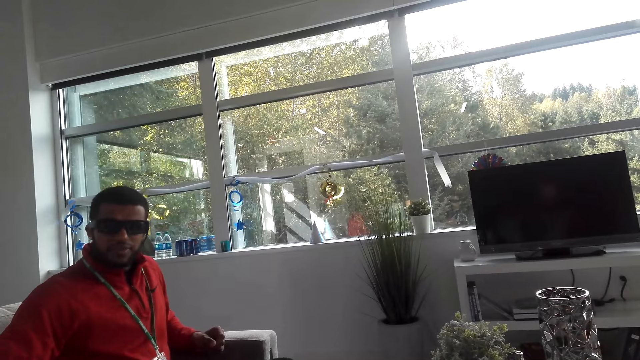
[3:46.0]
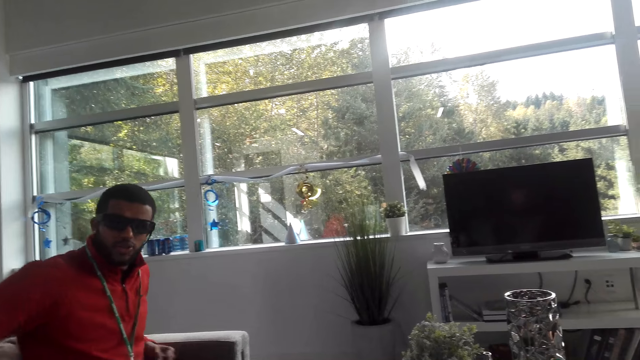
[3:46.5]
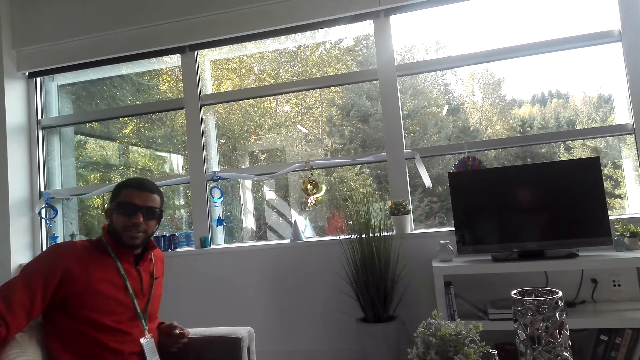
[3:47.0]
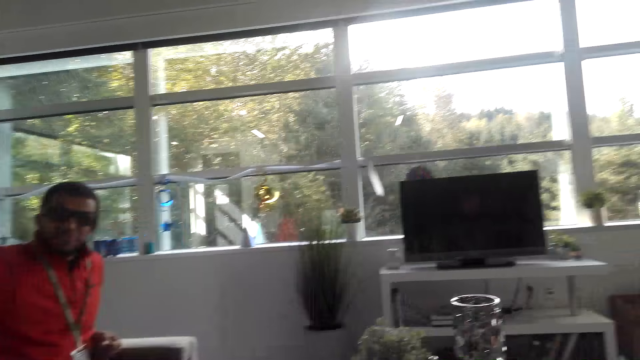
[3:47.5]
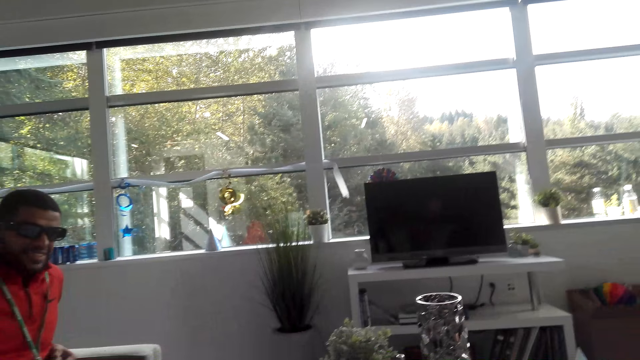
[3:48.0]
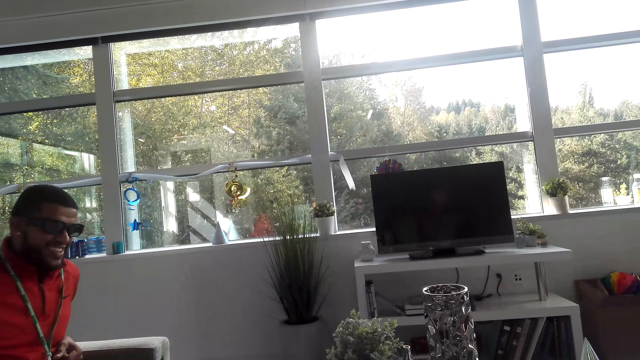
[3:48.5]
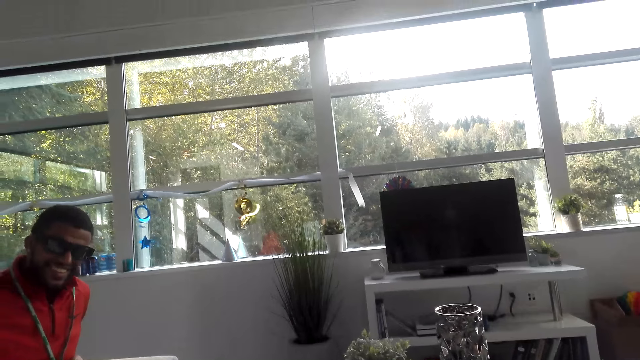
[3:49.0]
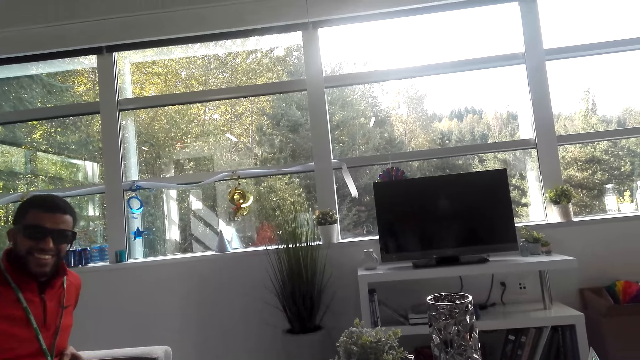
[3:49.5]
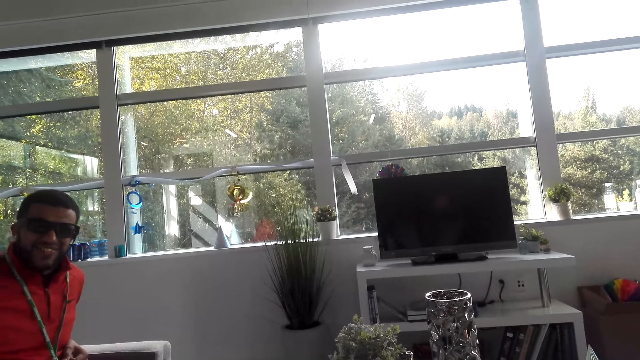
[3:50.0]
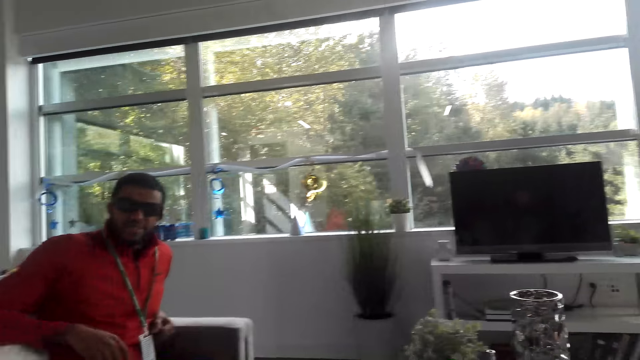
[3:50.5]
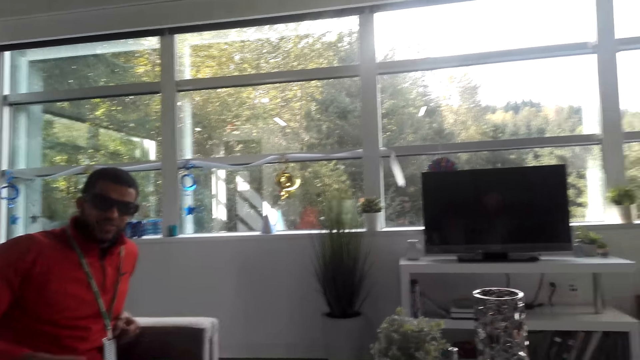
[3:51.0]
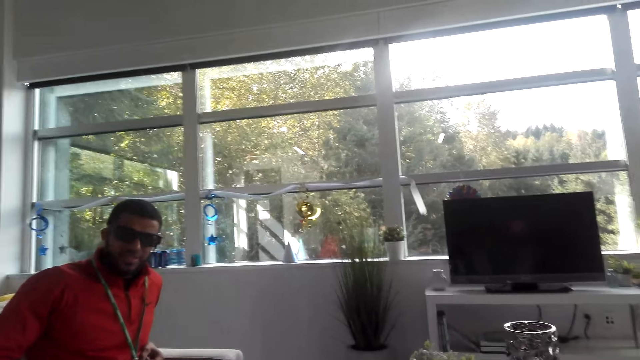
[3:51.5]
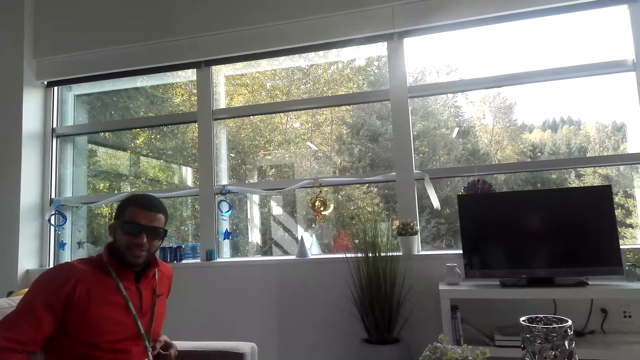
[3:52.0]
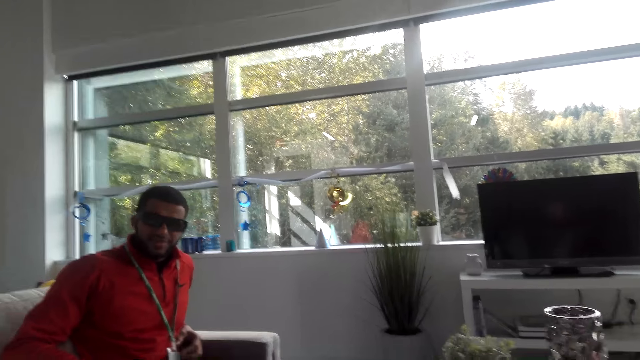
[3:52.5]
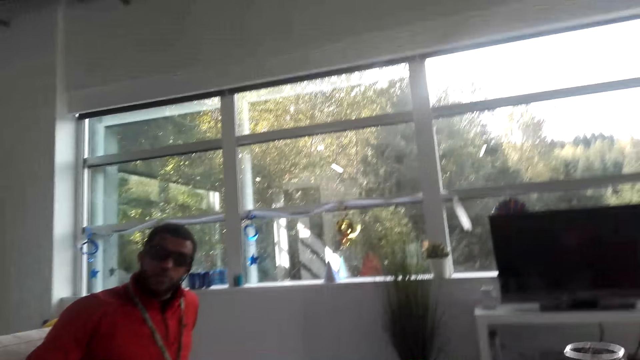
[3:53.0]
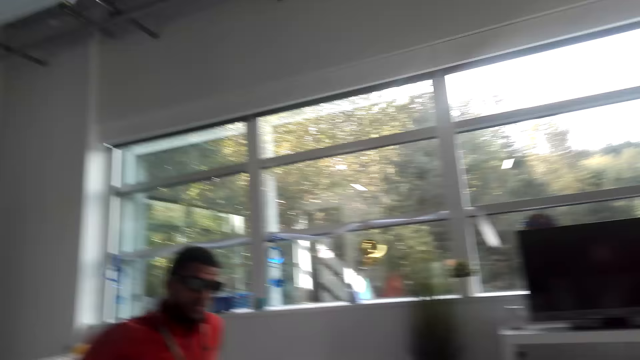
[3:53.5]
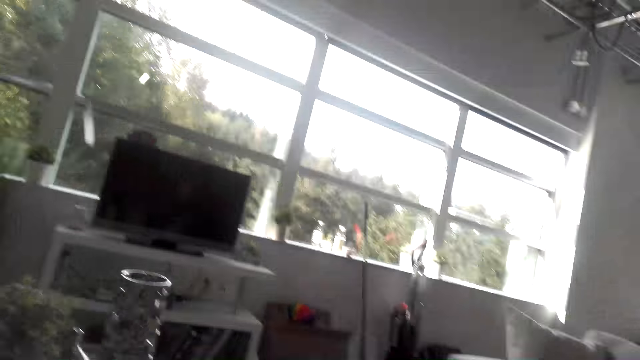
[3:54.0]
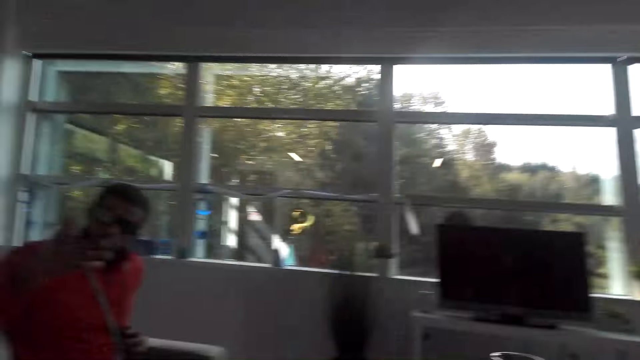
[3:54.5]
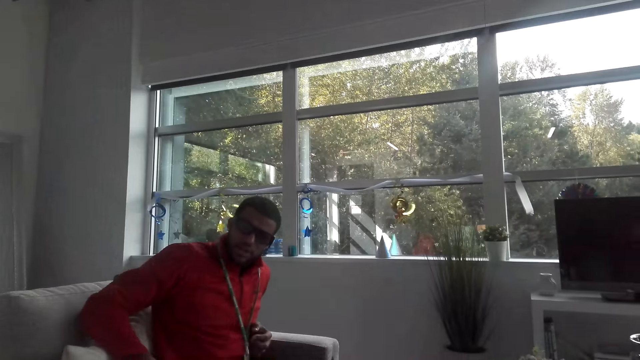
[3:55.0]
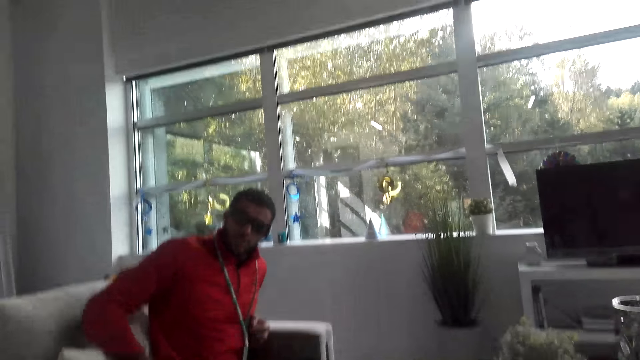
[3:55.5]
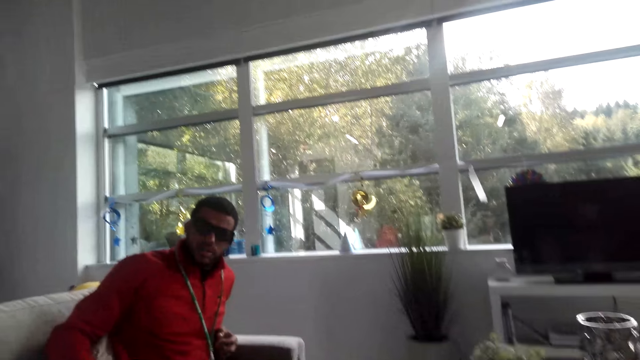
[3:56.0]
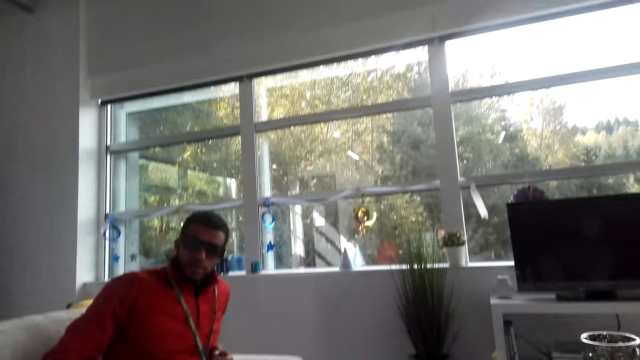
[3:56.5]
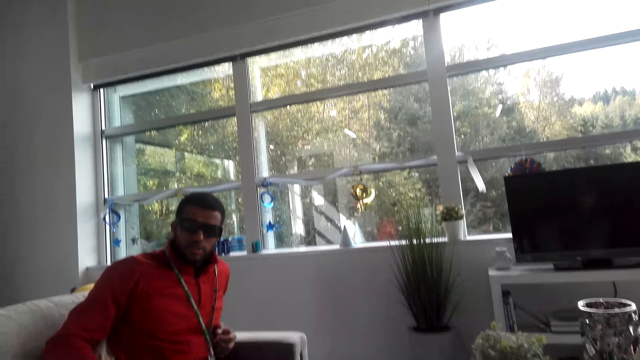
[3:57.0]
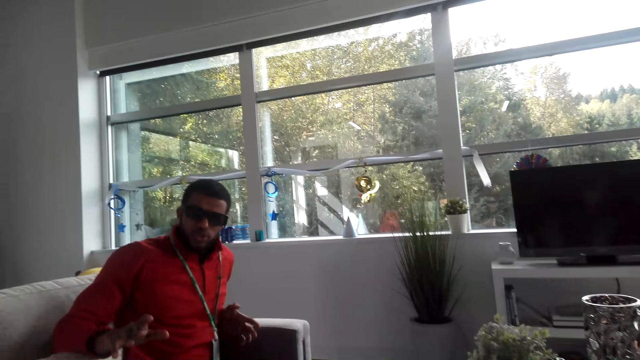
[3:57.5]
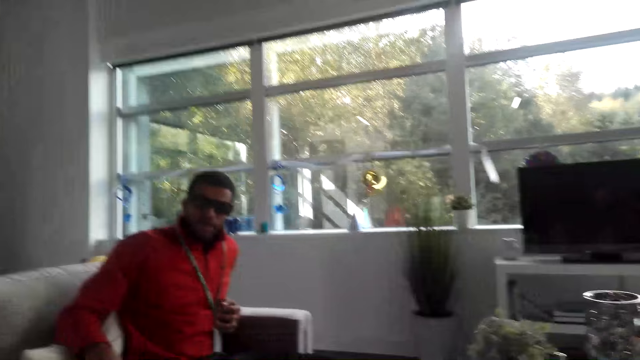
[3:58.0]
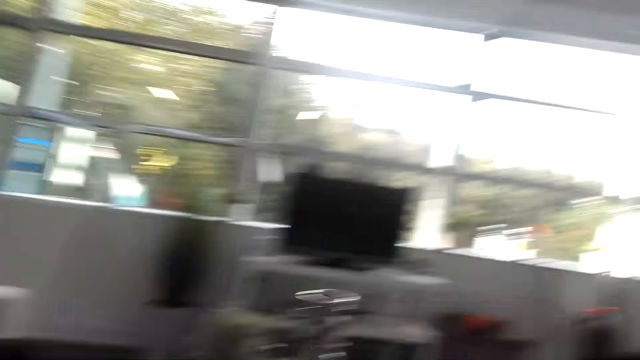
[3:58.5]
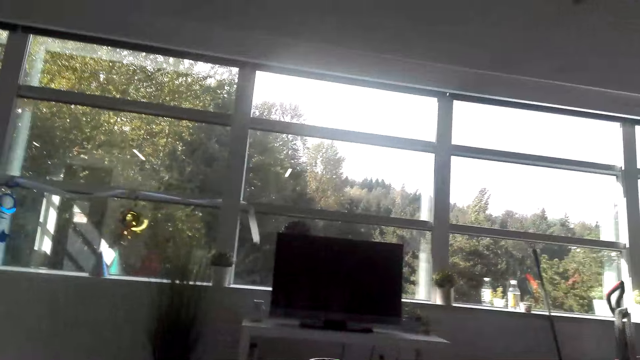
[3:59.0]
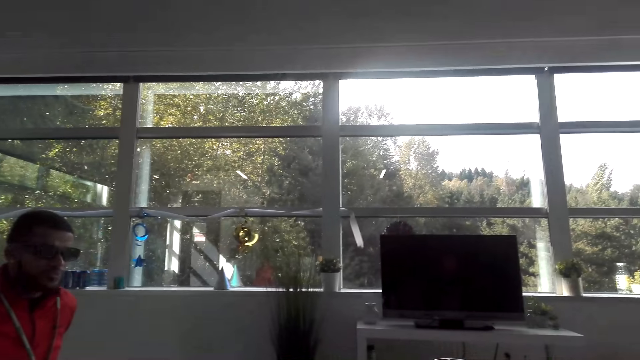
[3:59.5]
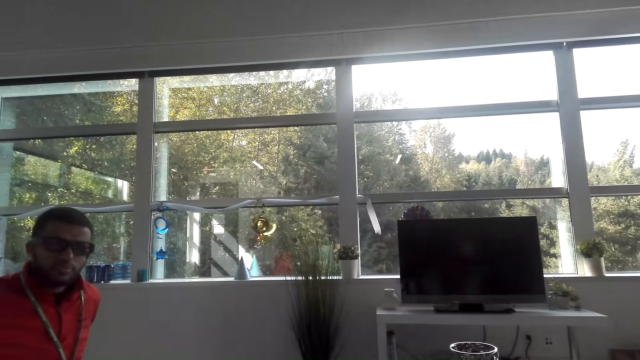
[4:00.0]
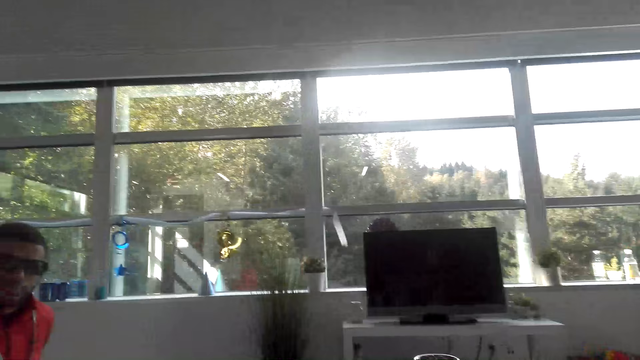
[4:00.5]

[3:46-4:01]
A man moves aside. The man talks to the camera wearer. The man moves aside. The camera wearer talks to the man. The man raises a hand and lowers the hand. The man talks to the camera wearer.

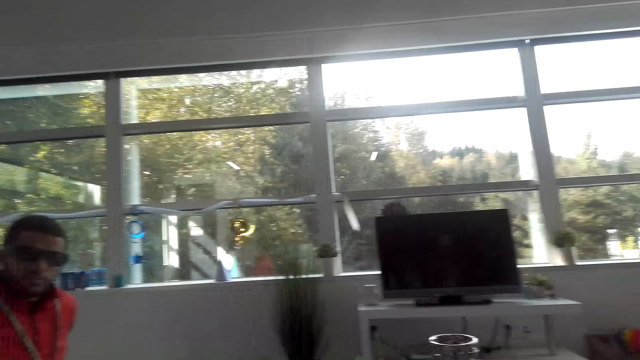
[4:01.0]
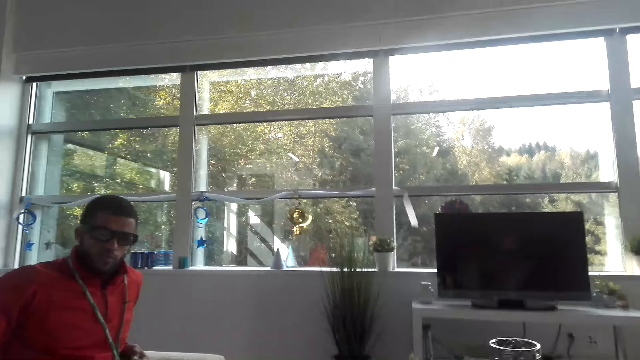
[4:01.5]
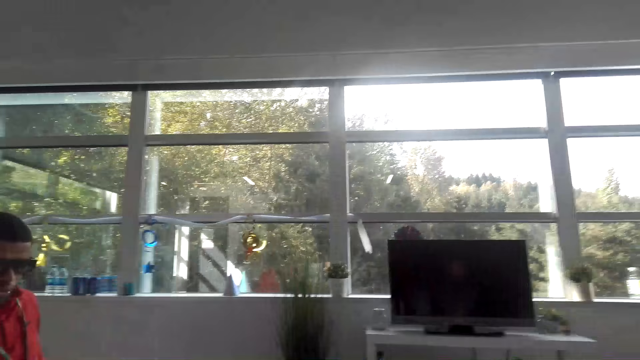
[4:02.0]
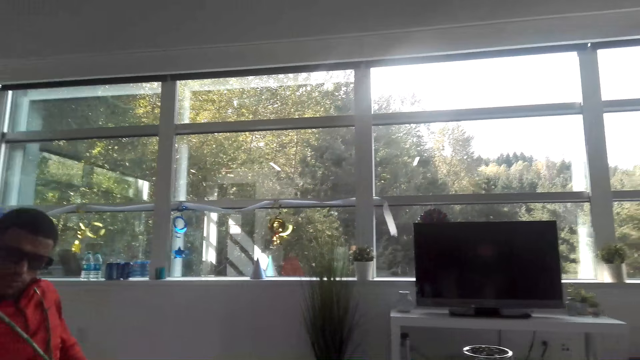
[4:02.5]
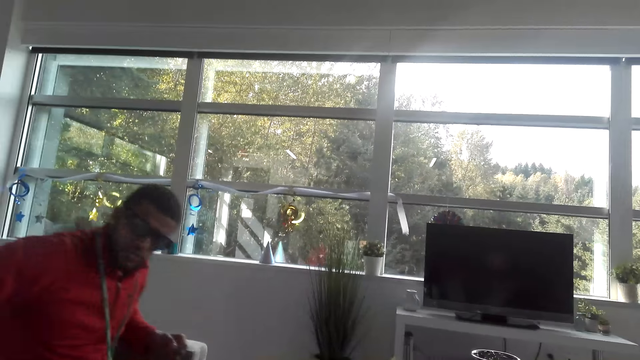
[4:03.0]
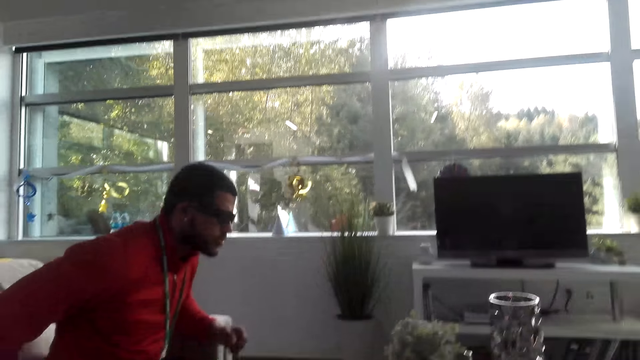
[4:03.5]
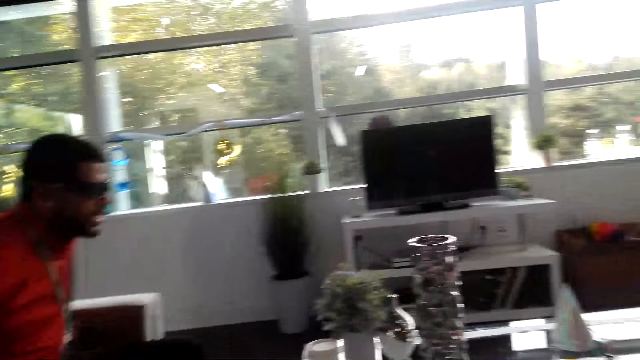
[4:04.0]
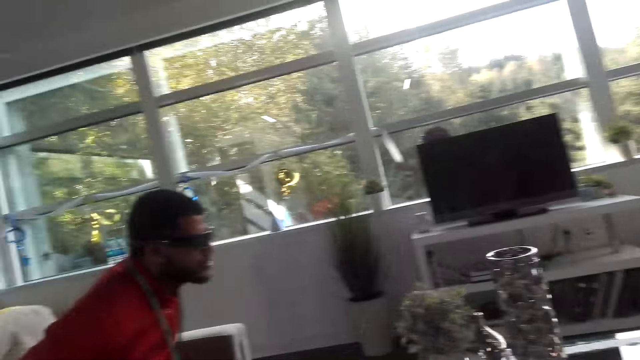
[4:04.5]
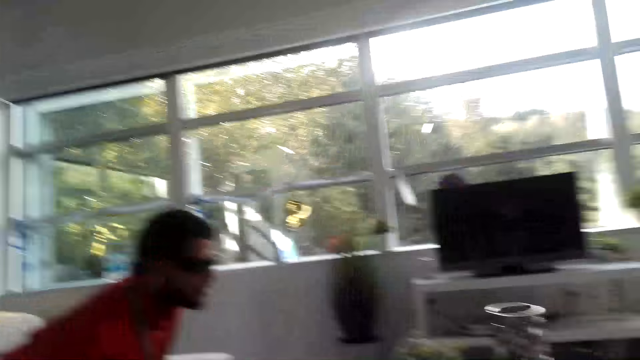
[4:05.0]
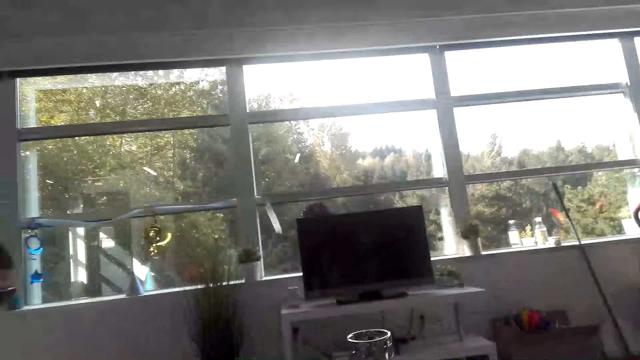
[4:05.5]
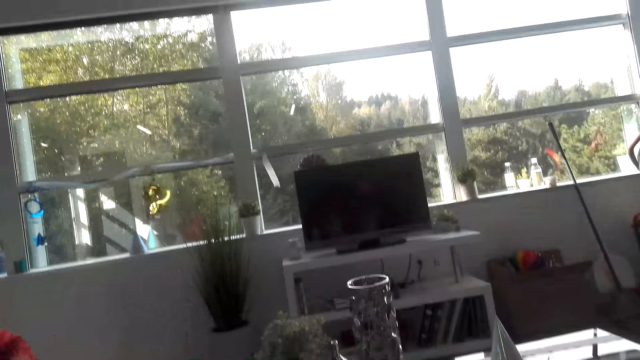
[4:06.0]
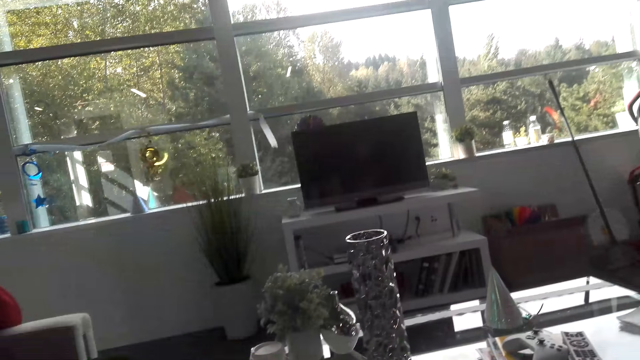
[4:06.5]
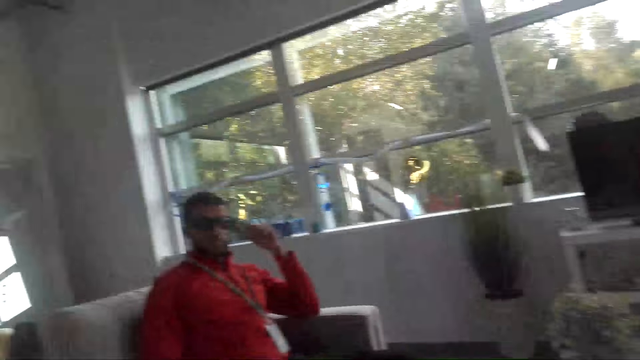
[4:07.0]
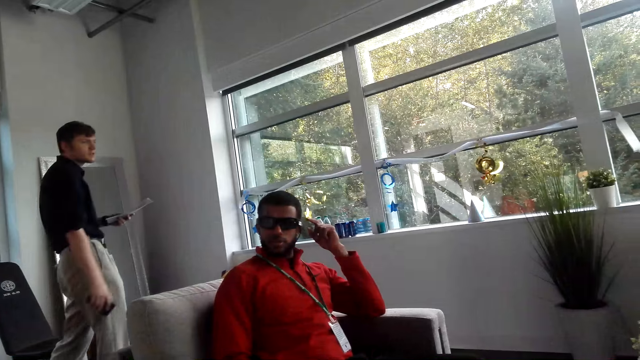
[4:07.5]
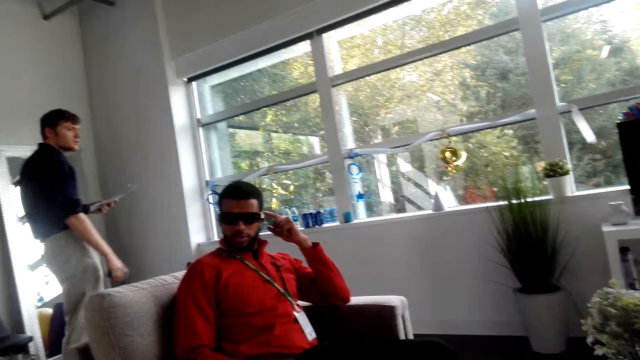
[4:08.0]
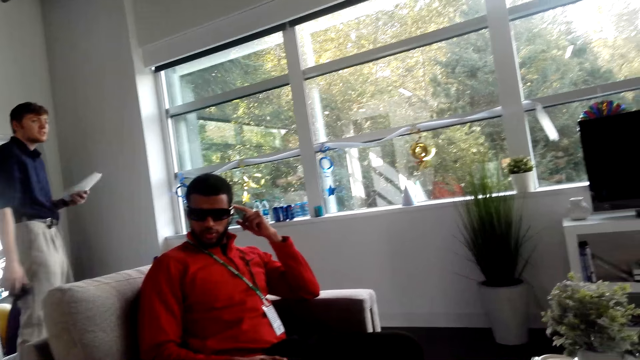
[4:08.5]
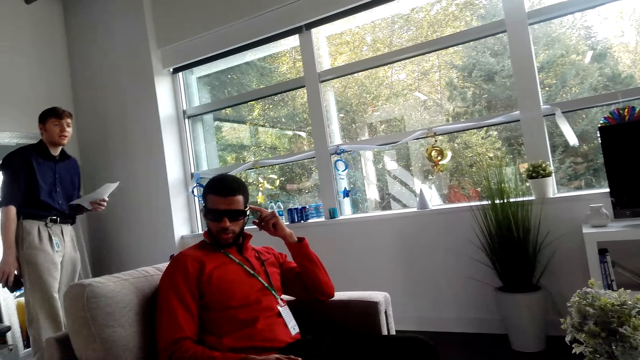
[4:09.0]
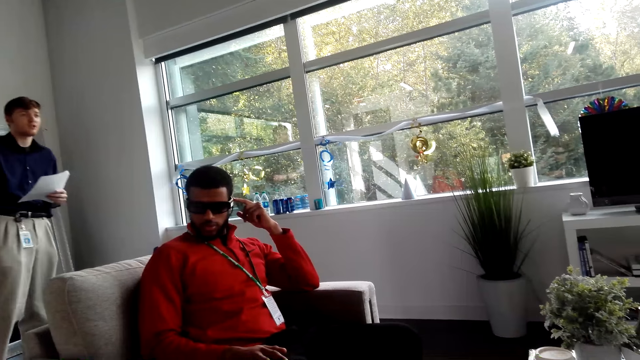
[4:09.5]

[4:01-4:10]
The camera wearer talks to a man. The man moves forward. The man adjusts the glasses. A person walks in the room with papers in his hand. Another man moves around.
